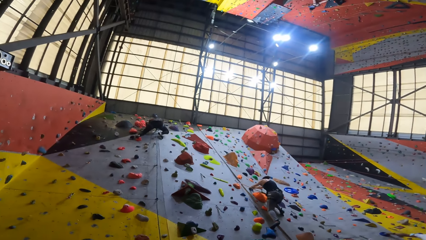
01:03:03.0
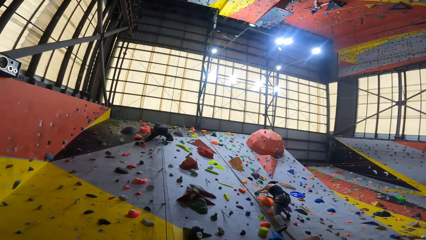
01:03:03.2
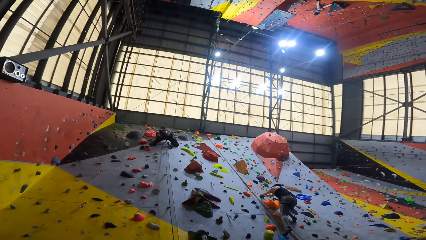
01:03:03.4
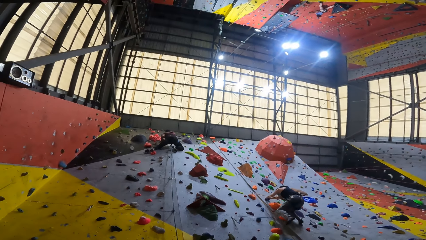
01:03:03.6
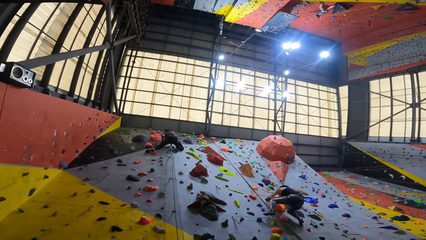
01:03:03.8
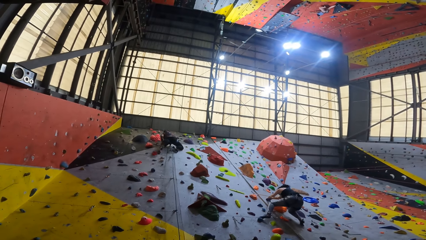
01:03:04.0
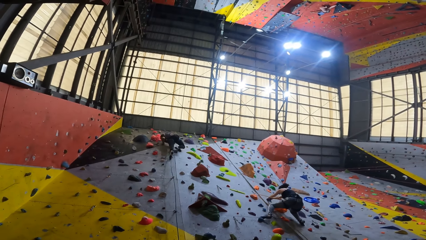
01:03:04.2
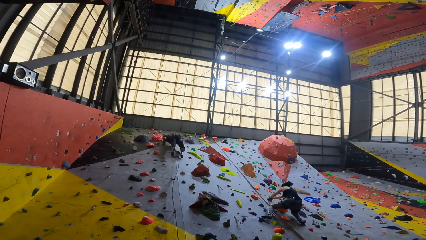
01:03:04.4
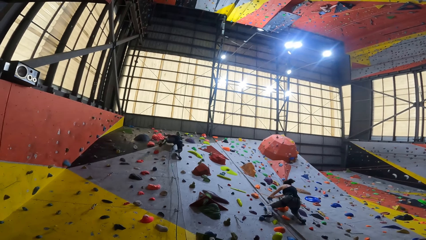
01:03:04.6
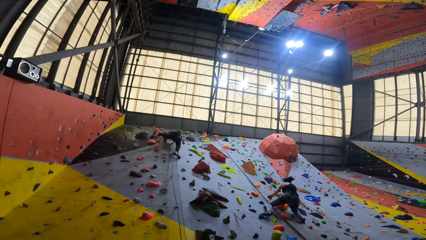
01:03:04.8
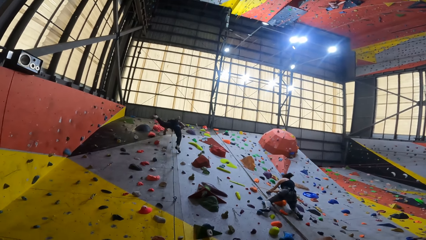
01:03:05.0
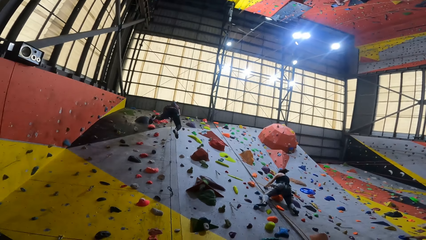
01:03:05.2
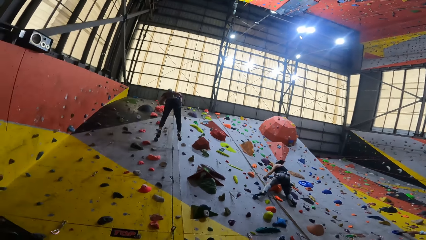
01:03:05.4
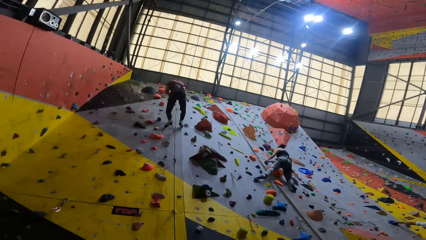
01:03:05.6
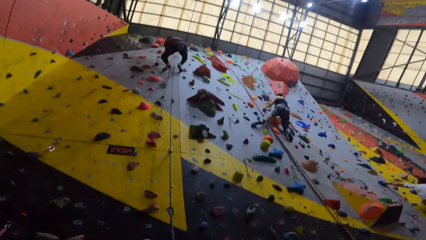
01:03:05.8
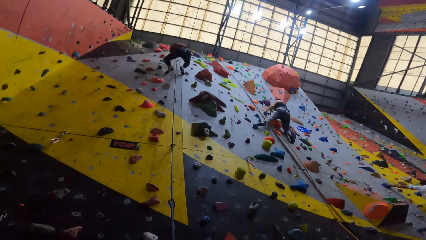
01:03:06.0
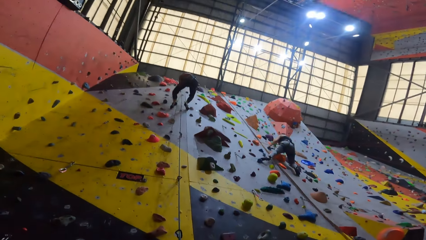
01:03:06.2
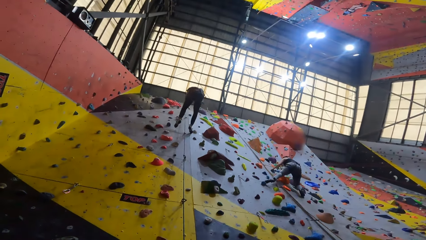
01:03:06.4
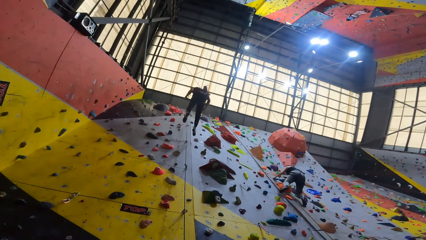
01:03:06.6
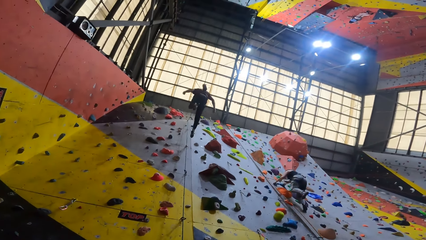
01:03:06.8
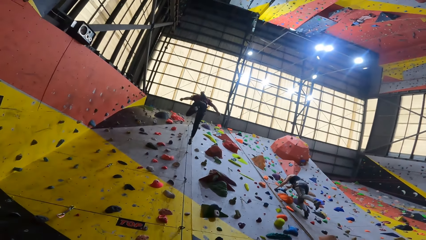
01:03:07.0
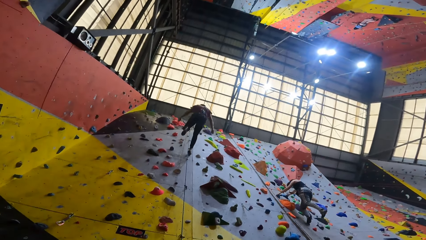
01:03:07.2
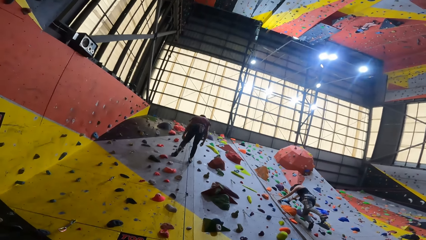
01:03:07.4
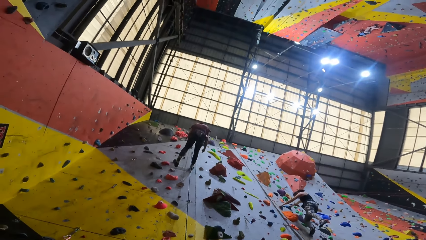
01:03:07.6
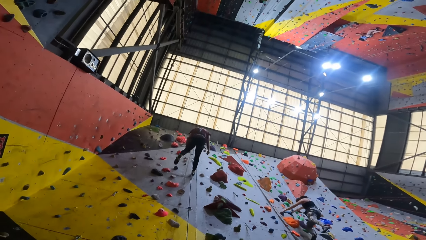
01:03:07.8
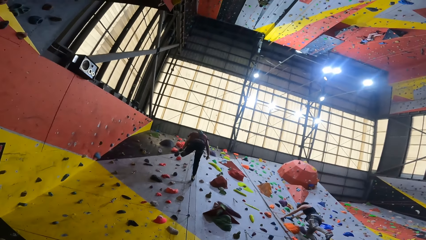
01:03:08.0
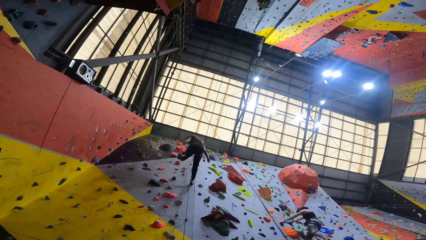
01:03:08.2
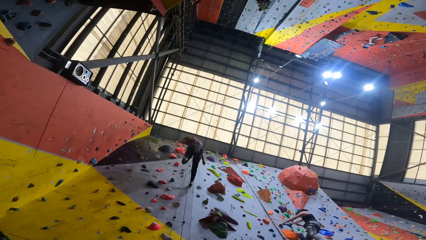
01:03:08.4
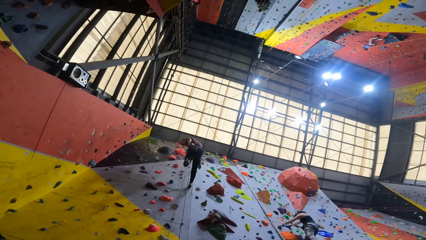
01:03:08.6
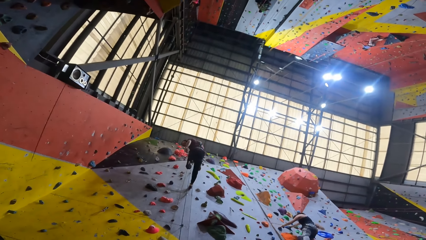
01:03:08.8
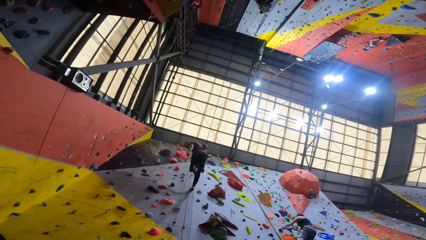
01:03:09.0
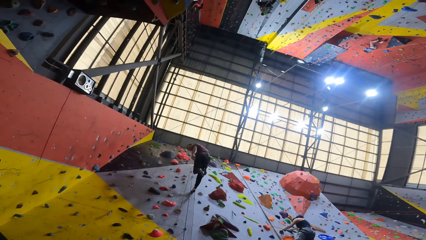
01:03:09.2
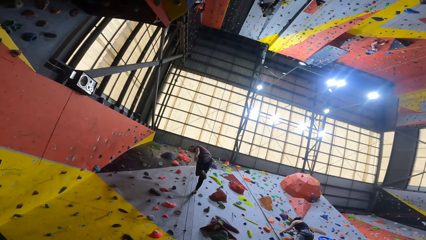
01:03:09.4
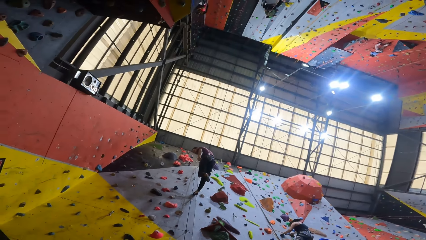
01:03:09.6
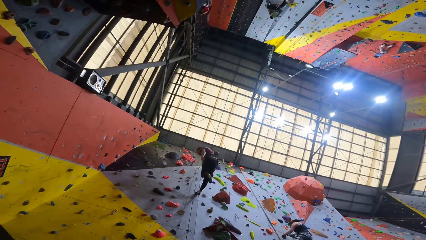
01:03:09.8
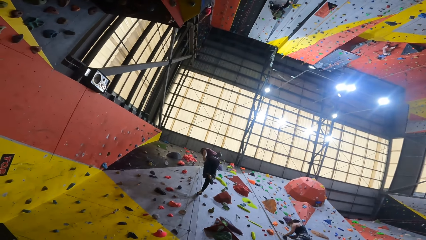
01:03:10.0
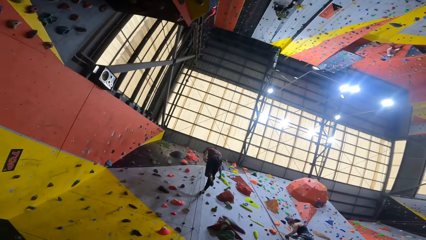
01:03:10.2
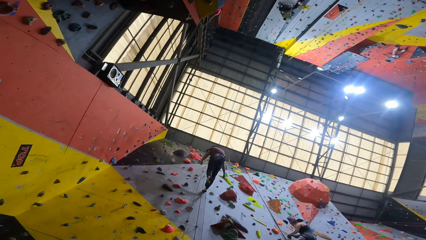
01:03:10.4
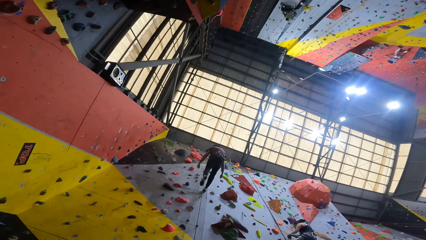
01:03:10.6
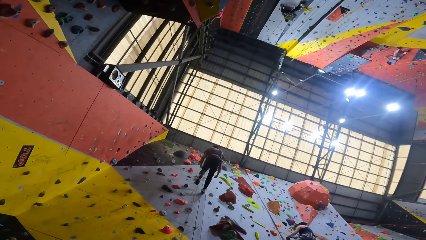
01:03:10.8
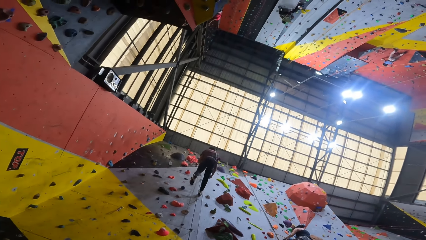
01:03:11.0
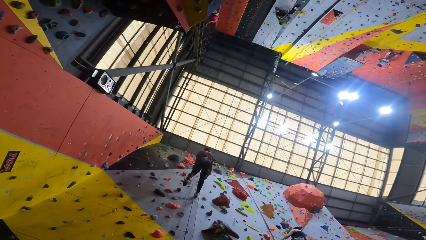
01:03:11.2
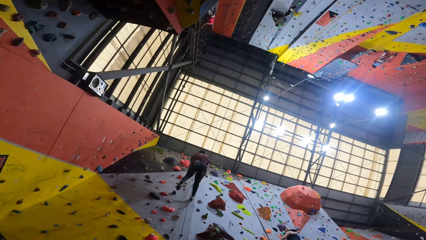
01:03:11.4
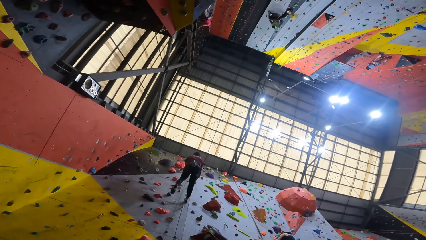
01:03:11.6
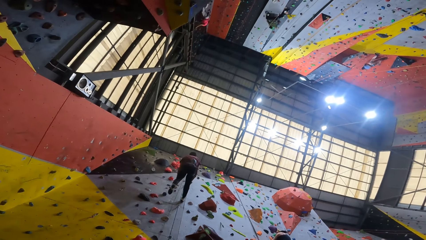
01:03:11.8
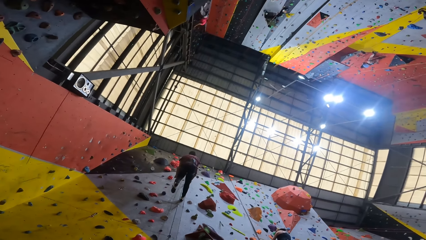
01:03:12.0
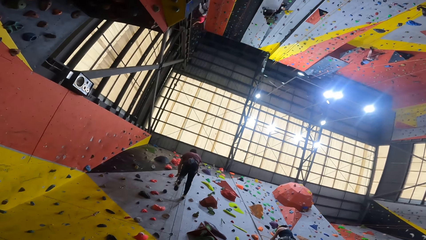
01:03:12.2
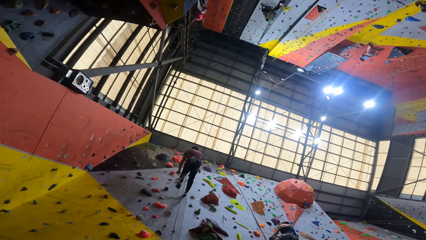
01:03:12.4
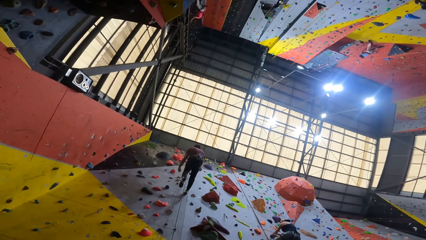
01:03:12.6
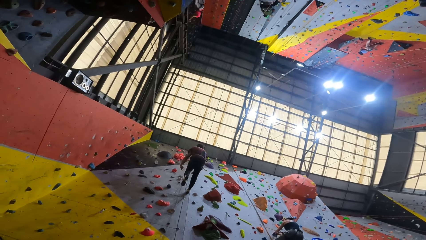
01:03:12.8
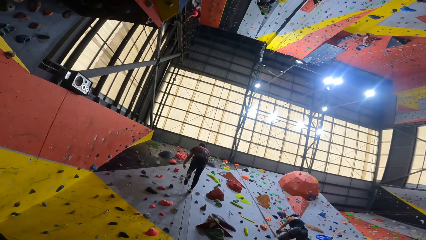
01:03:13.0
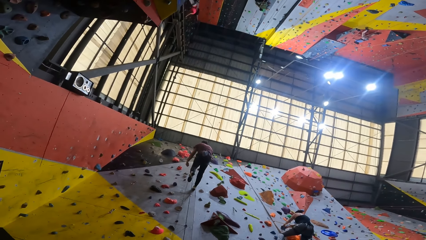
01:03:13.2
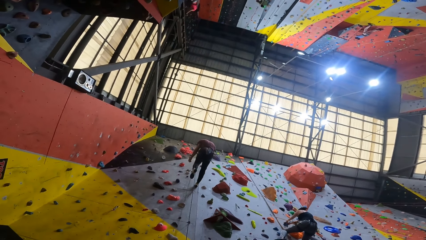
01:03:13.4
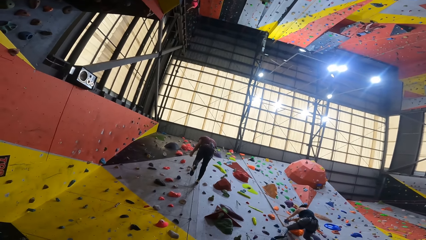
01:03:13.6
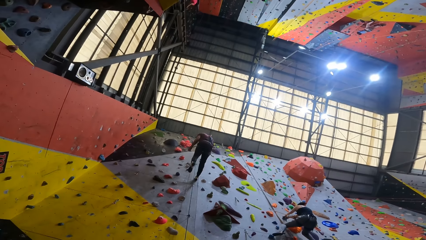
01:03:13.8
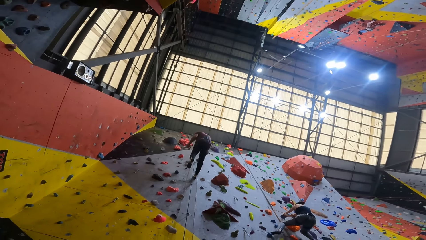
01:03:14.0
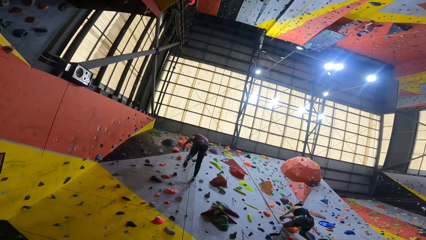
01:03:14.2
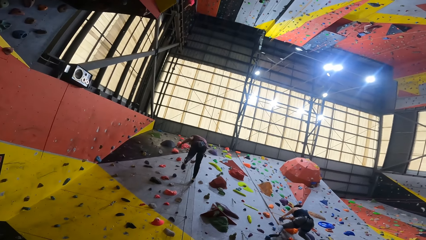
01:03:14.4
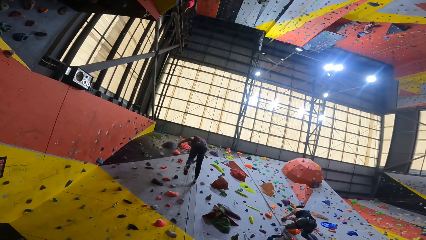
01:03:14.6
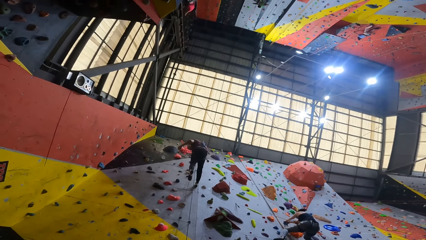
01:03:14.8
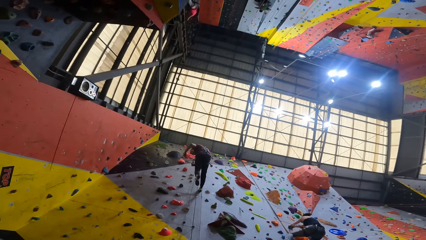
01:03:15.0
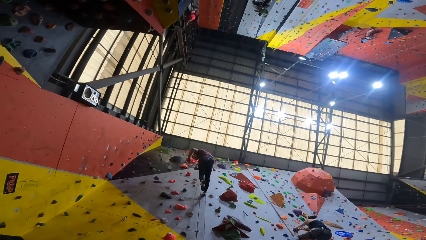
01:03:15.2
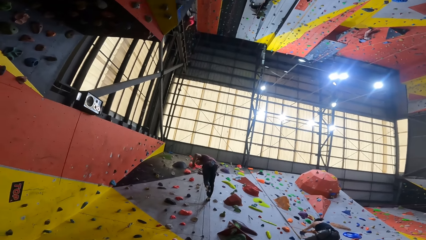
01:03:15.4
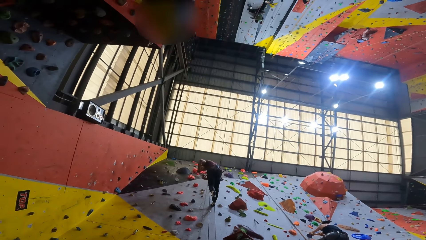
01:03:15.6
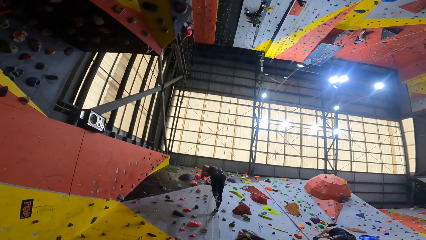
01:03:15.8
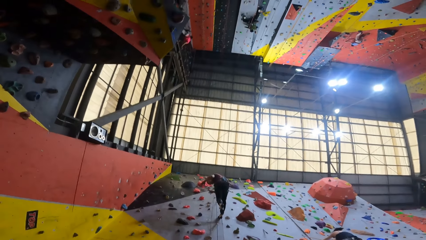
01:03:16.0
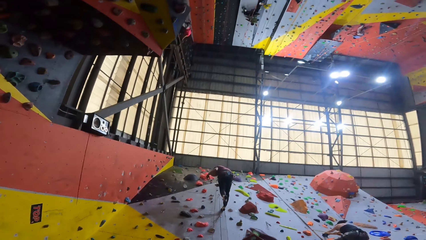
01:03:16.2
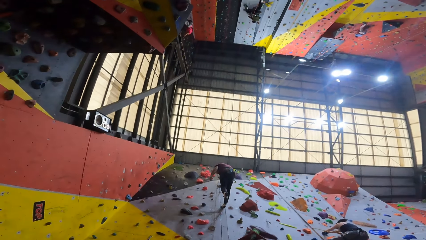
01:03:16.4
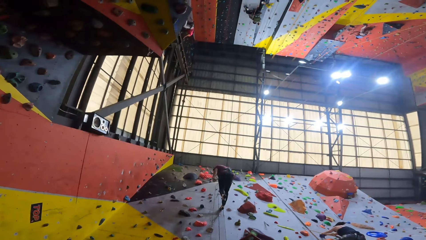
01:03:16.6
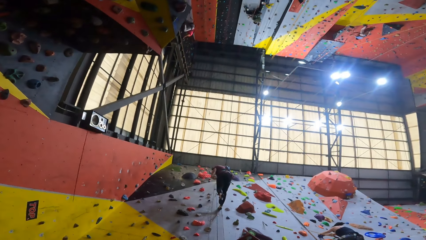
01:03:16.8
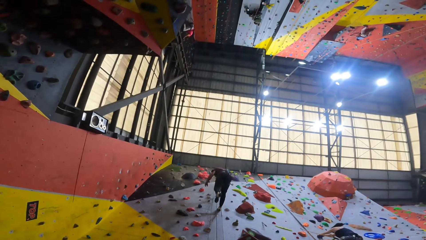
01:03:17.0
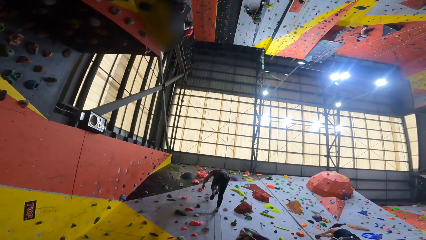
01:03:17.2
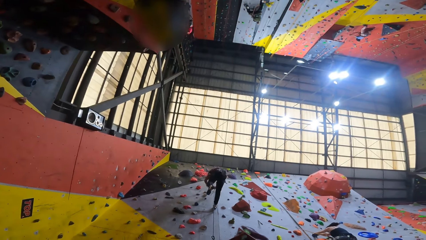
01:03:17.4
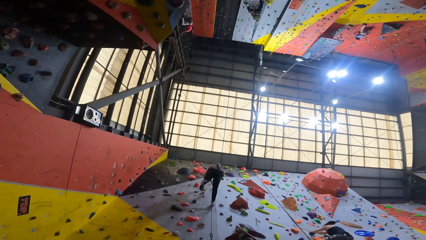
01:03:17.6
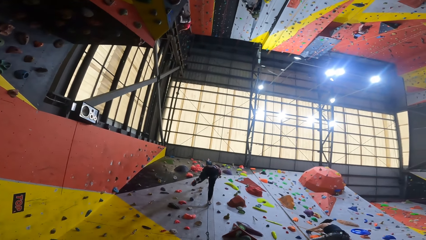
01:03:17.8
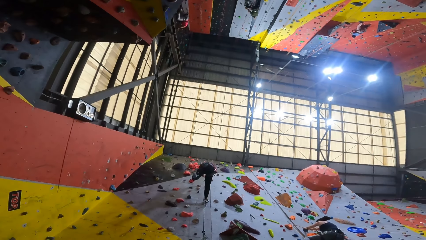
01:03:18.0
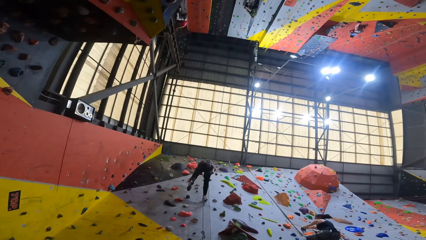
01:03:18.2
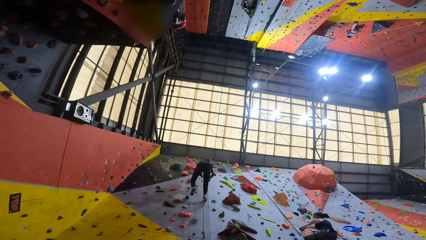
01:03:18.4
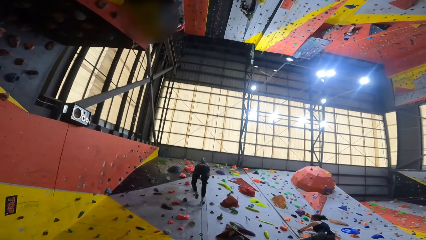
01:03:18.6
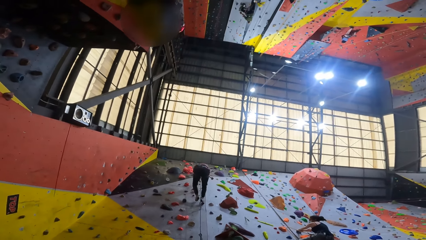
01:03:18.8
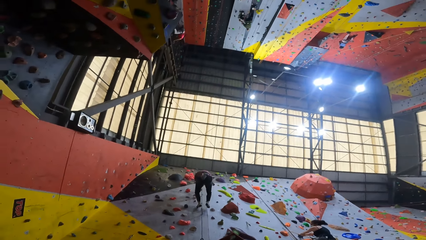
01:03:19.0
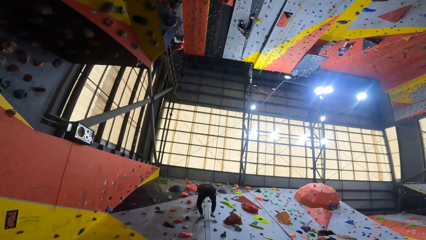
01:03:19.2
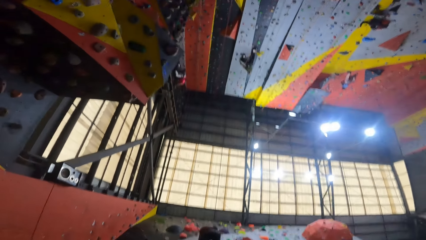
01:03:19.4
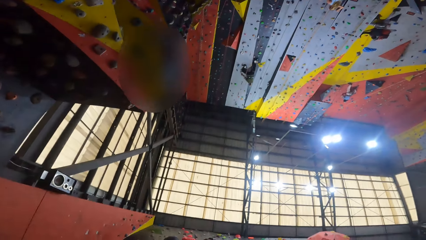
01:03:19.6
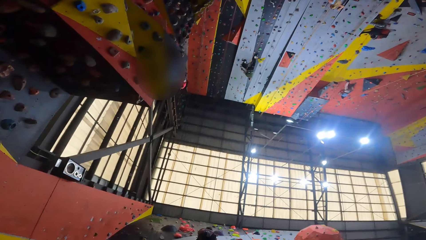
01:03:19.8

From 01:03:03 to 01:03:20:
The camera wearer looks at a man. The man climbs the boulder wall. The man jumps from the boulder. The man climbs down the rock. The man shakes the hand. The camera wearer looks around.
